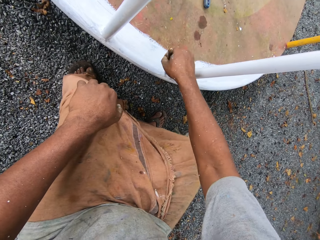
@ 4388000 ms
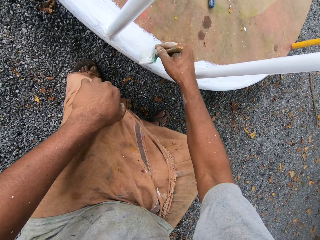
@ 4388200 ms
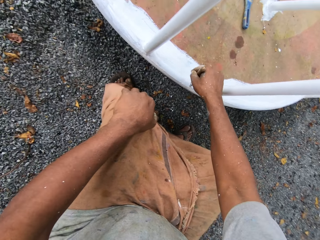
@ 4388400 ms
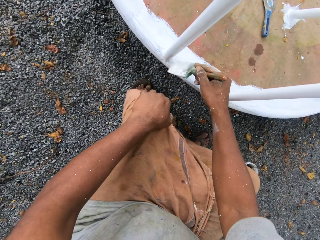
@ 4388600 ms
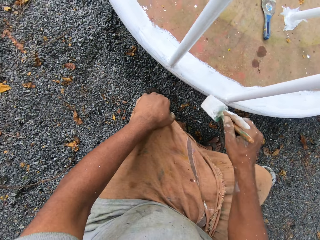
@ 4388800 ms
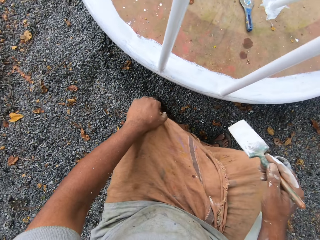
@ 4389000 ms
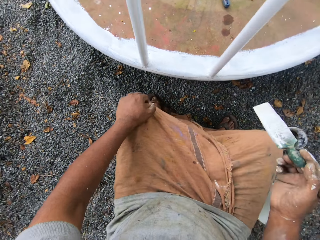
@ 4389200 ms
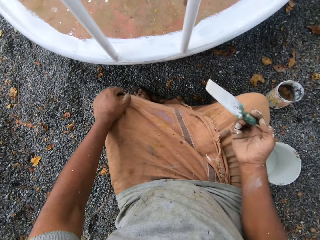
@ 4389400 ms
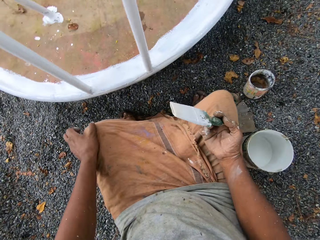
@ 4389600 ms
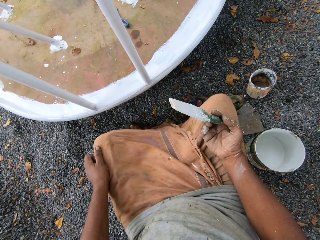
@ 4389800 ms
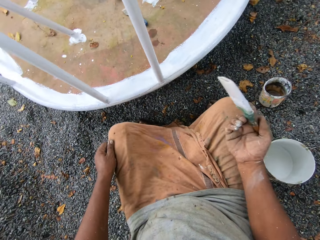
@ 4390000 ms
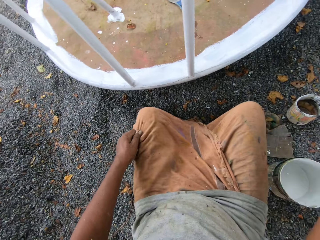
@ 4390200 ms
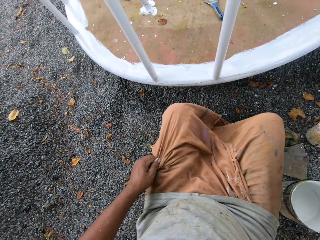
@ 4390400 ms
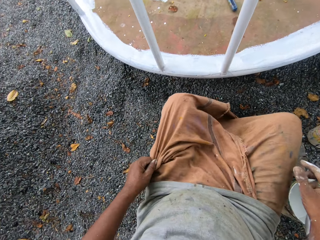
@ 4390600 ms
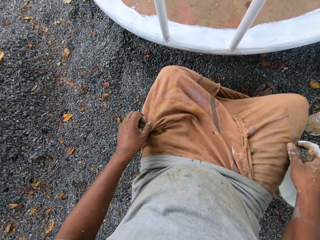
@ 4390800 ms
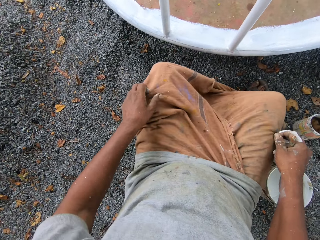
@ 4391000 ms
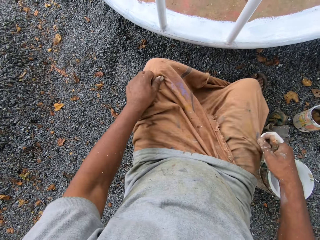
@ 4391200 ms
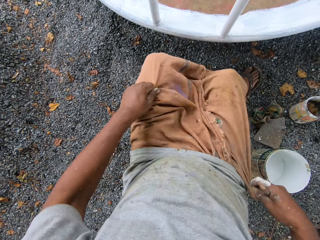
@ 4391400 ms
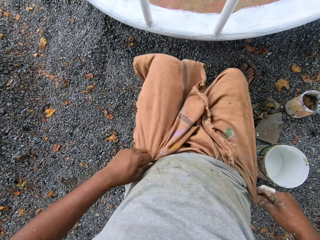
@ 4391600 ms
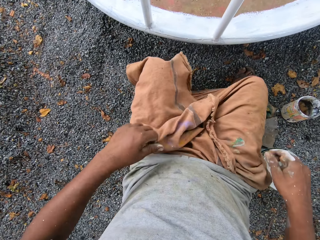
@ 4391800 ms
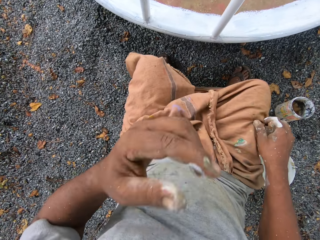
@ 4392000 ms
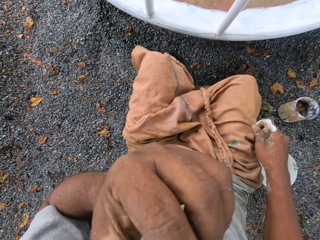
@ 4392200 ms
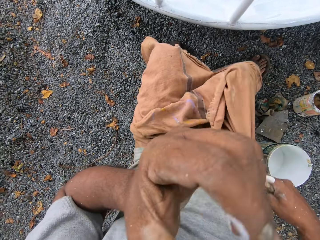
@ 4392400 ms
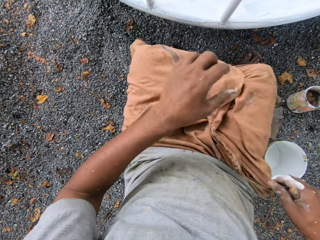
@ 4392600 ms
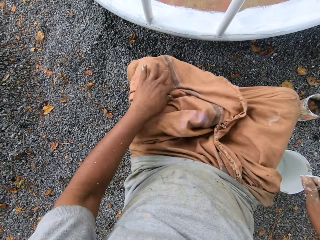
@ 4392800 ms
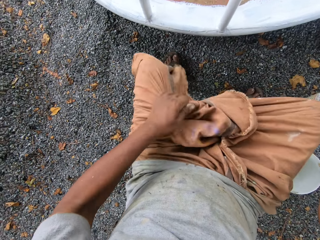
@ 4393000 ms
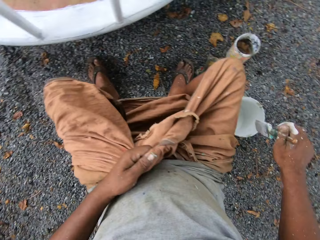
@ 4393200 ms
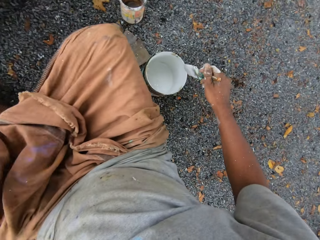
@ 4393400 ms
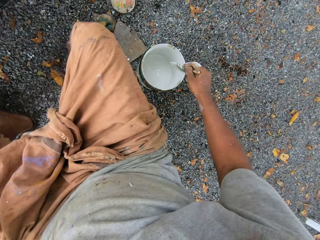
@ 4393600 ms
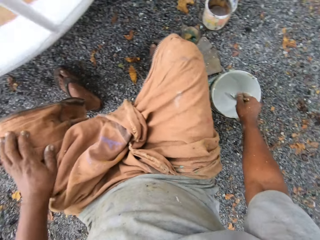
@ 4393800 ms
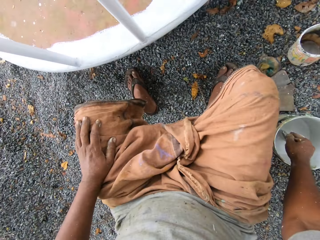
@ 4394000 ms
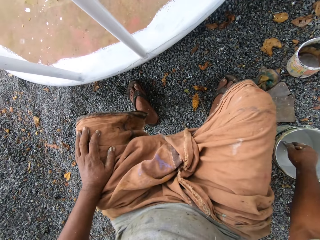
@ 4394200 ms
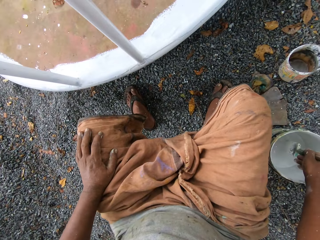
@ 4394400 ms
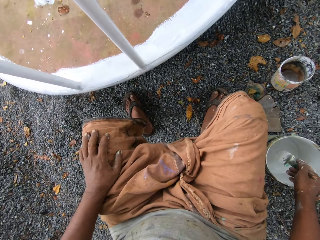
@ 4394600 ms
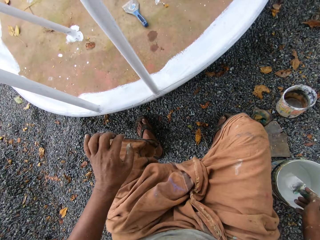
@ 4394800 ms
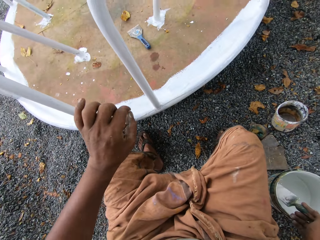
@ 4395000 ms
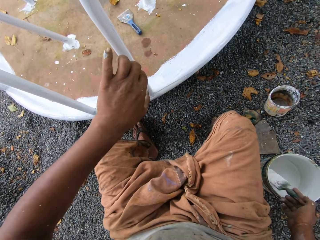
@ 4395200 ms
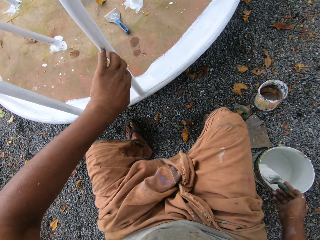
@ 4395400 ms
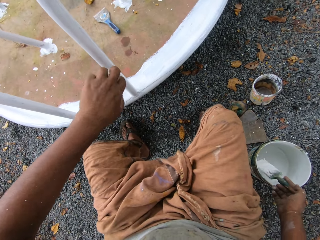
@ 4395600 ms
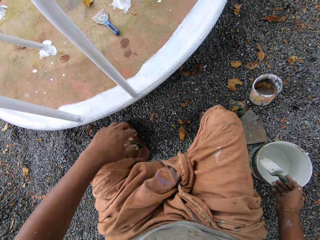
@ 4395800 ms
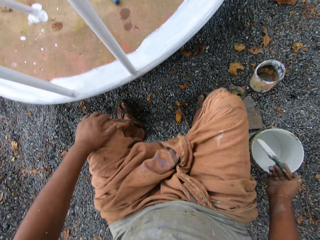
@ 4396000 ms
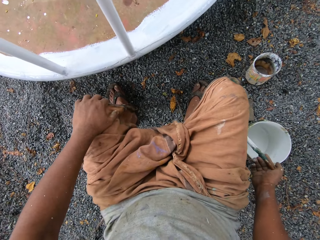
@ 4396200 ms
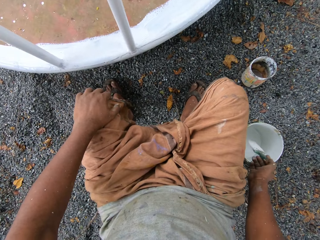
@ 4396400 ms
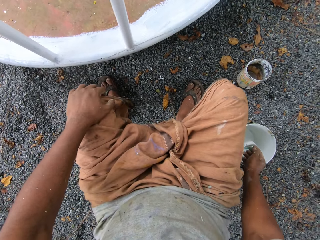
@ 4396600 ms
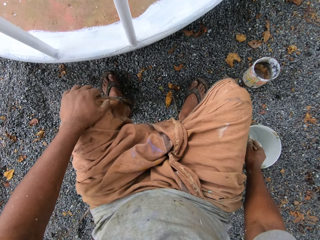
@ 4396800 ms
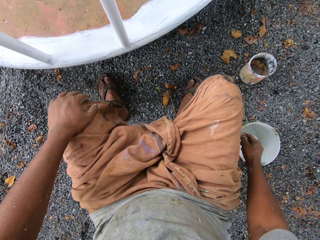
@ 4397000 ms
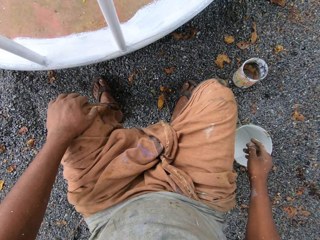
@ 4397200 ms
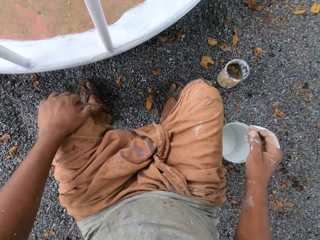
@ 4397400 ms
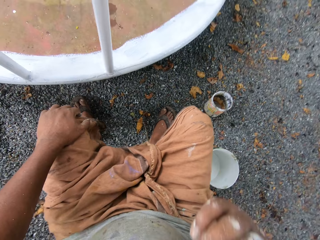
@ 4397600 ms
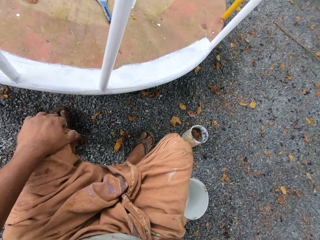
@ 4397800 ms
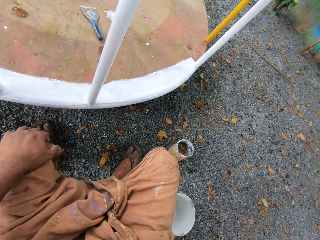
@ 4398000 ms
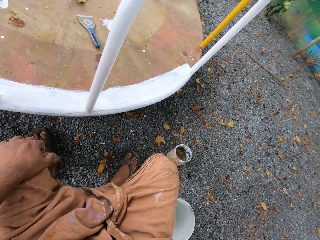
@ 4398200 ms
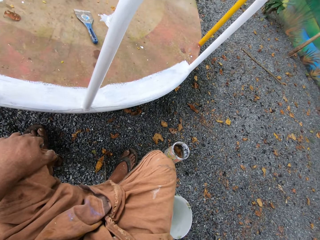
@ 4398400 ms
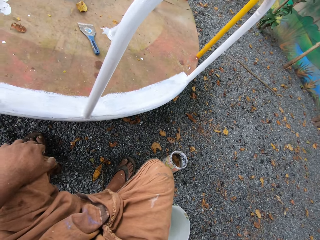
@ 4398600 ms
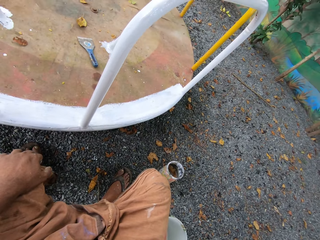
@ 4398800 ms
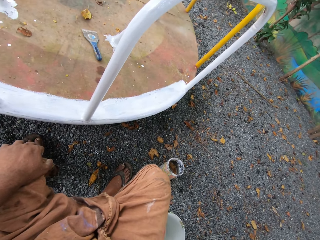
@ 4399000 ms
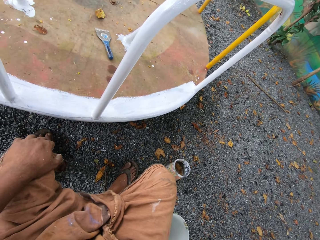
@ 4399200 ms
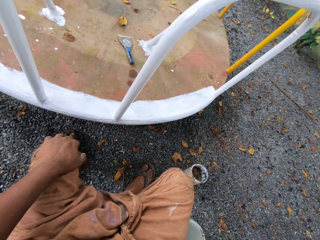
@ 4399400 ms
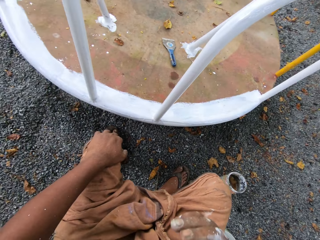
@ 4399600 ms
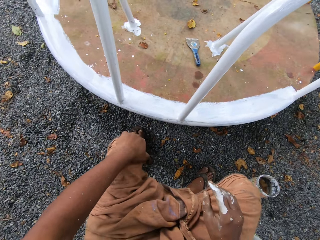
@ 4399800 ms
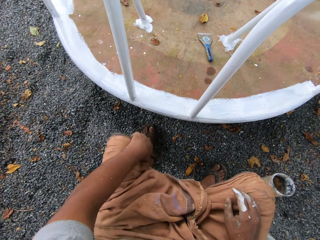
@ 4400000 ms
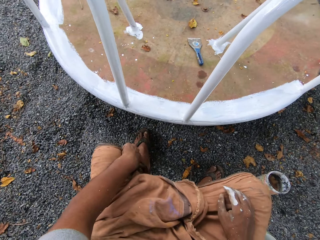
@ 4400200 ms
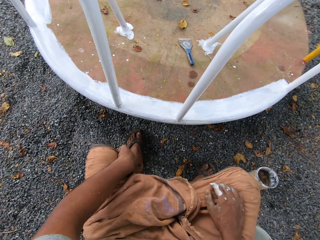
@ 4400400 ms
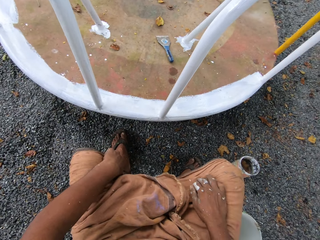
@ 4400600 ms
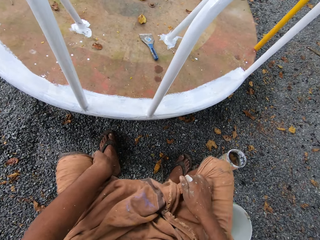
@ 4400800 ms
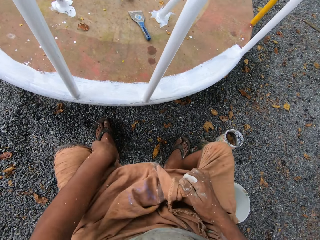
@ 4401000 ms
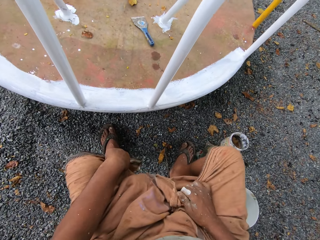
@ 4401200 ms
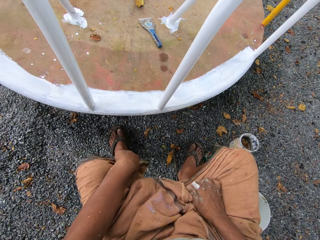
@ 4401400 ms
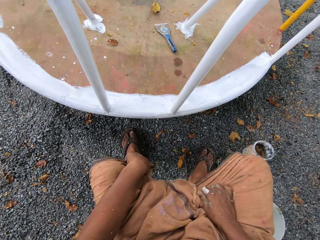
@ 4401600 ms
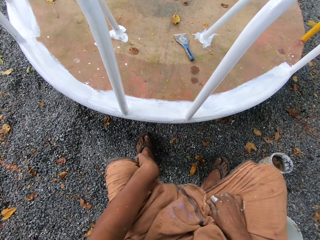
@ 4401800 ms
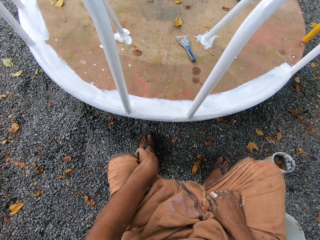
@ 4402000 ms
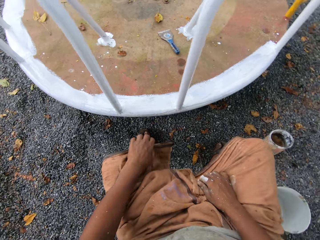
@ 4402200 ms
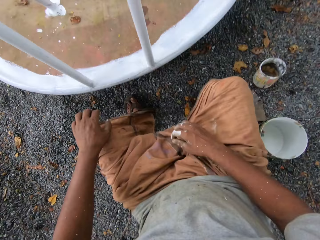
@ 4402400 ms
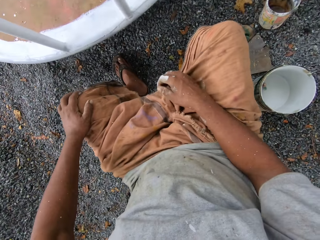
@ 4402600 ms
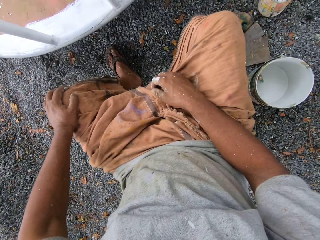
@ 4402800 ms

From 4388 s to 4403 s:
The camera wearer holds a paint brush. He pulls his cloth with his left hand. He pulls his cloth with his right hand. He lifts his left hand towards his face. He lowers his left hand. He dips the paintbrush into the paint can on the ground. He holds the paint brush. He places the paintbrush in the paint can. He lifts his right hand towards his face. He lowers his right hand.

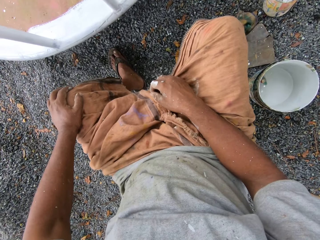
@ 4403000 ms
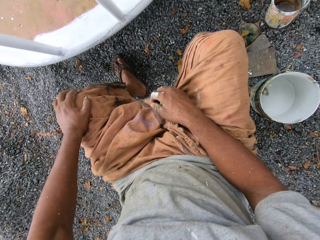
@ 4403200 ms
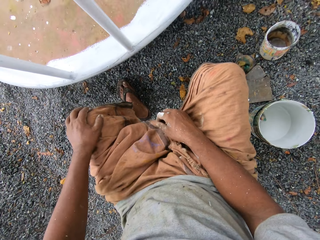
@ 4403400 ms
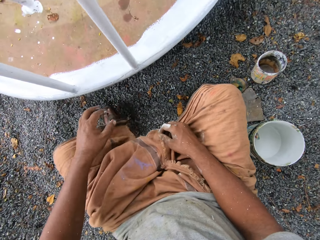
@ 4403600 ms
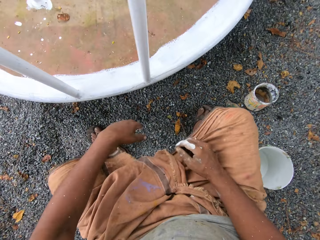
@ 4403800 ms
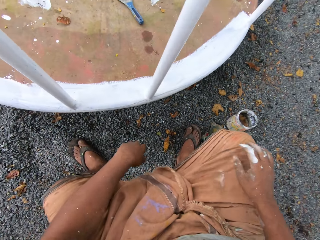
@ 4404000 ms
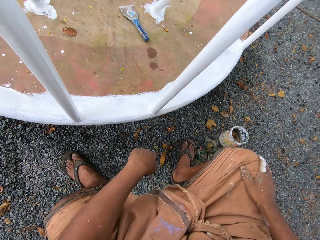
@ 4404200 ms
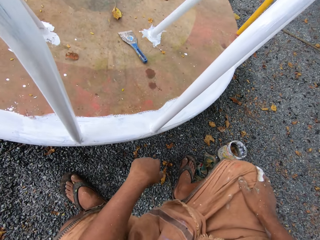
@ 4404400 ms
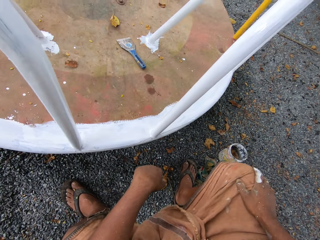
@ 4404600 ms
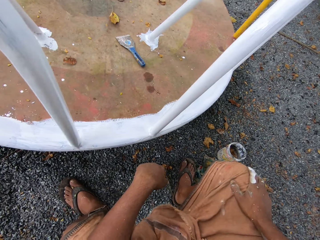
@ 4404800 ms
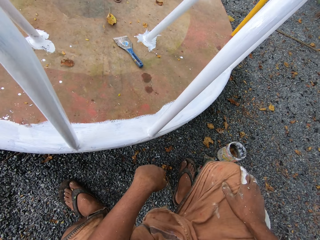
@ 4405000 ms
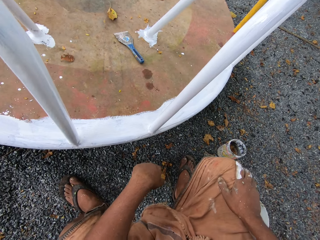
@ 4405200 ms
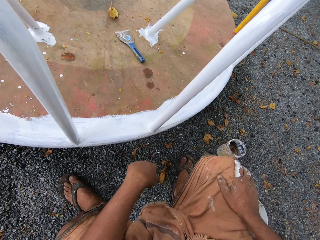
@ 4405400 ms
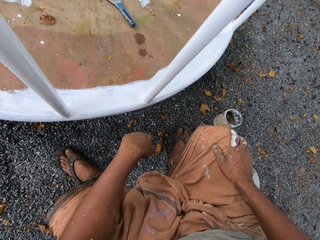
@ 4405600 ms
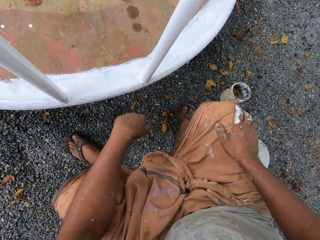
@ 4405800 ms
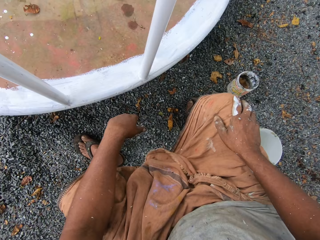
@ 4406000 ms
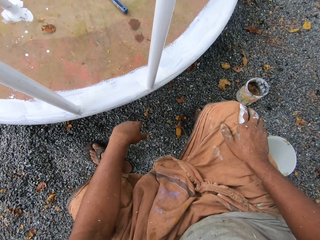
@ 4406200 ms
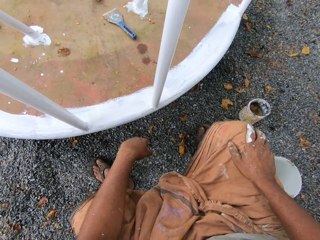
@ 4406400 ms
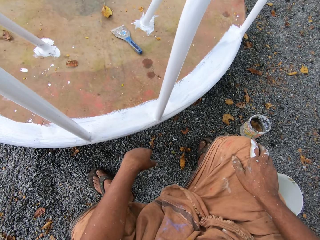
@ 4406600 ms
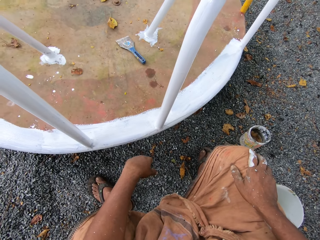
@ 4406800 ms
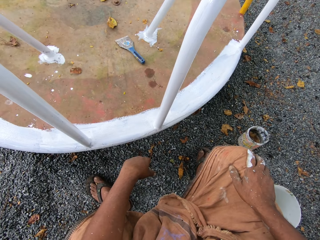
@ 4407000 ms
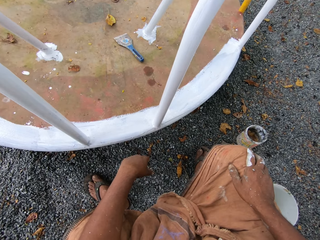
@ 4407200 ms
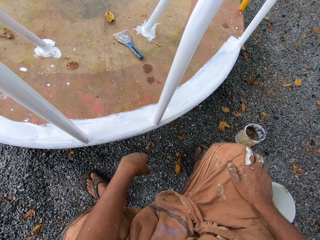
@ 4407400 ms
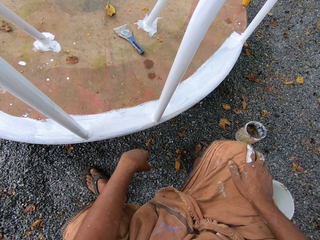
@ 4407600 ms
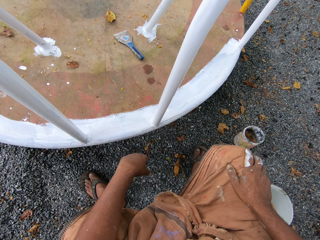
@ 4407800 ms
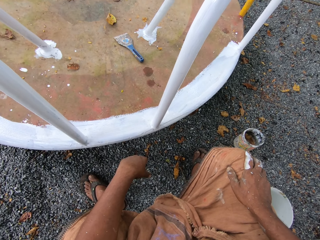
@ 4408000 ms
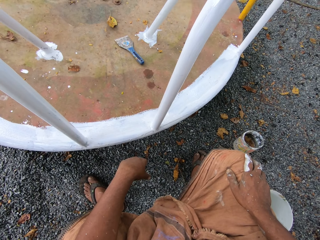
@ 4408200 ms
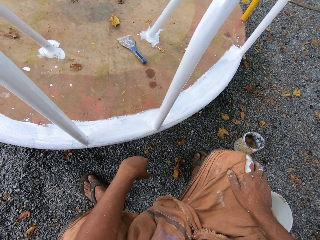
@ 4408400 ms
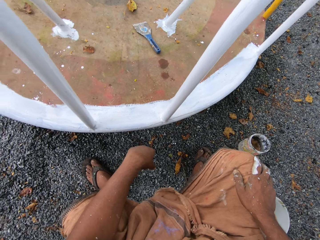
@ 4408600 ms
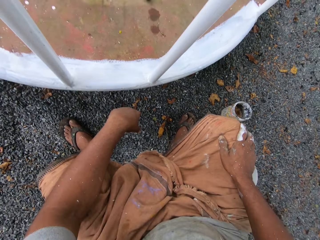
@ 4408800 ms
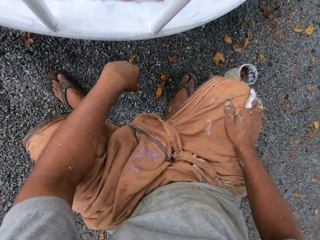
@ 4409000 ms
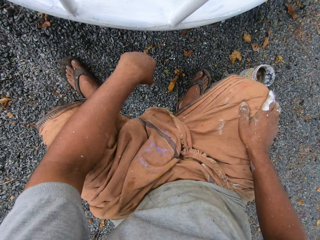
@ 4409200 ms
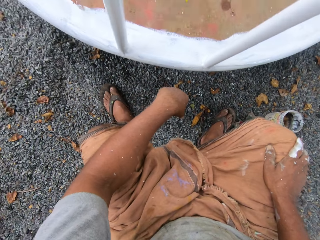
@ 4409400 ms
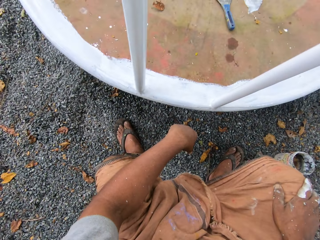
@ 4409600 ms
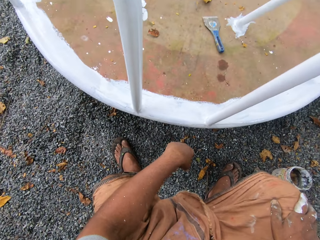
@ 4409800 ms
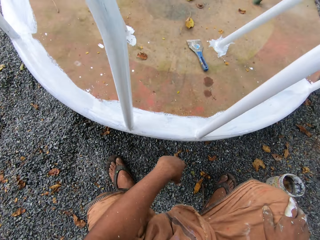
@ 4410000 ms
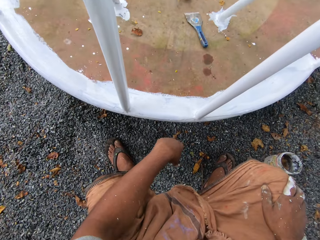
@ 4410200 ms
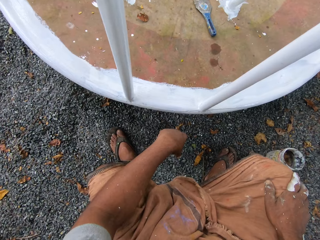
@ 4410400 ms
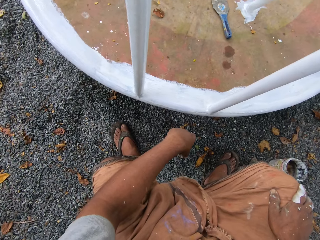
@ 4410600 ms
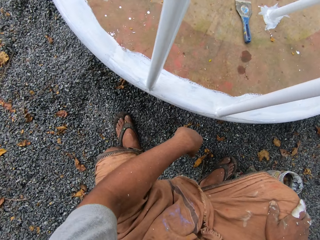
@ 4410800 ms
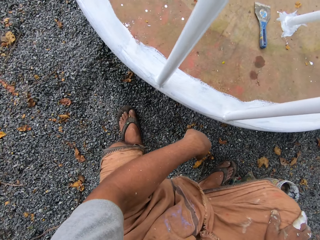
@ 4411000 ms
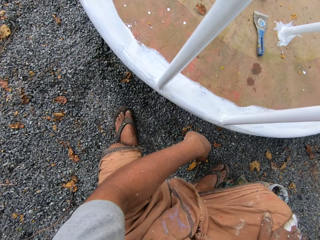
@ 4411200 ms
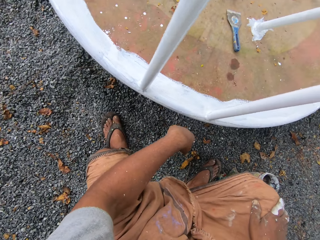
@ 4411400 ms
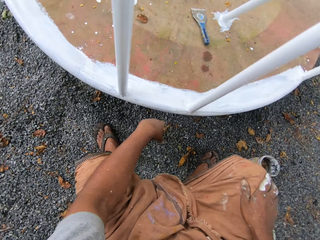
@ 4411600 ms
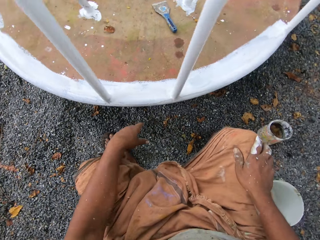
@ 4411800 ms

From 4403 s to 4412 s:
The camera wearer sits on the ground.
